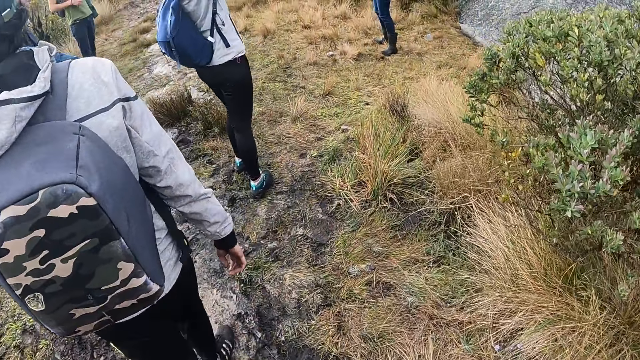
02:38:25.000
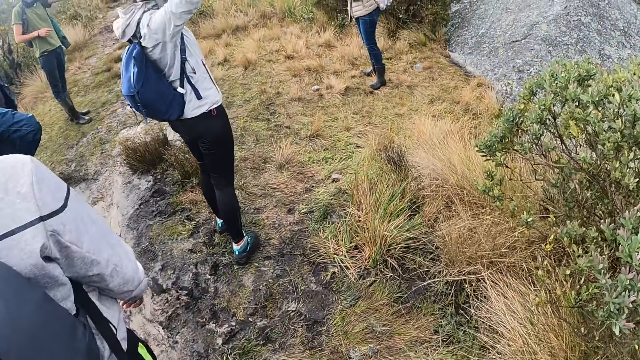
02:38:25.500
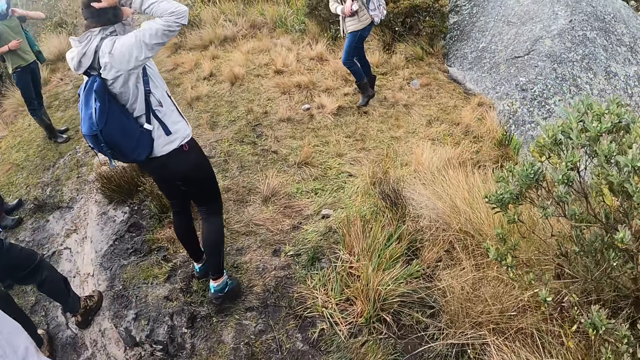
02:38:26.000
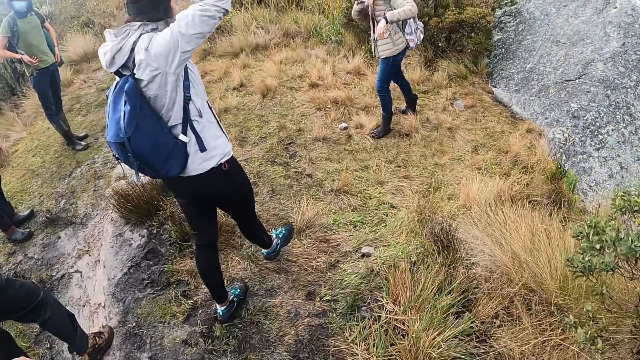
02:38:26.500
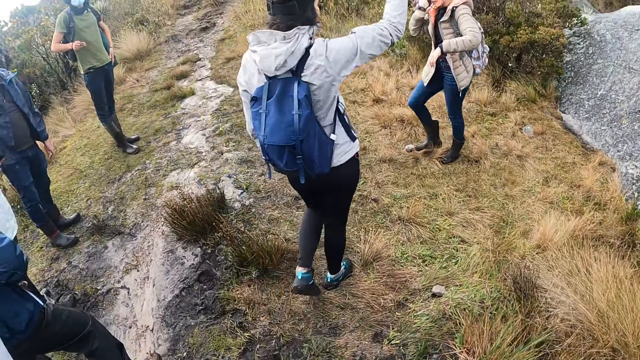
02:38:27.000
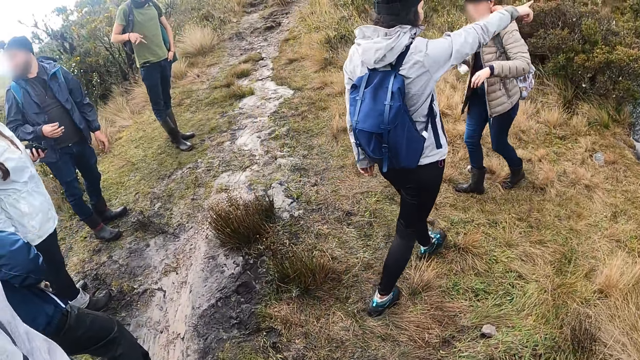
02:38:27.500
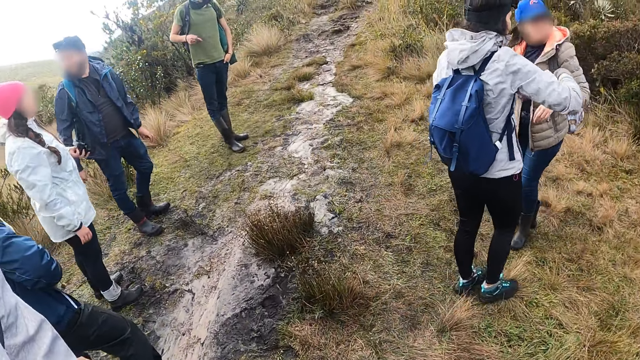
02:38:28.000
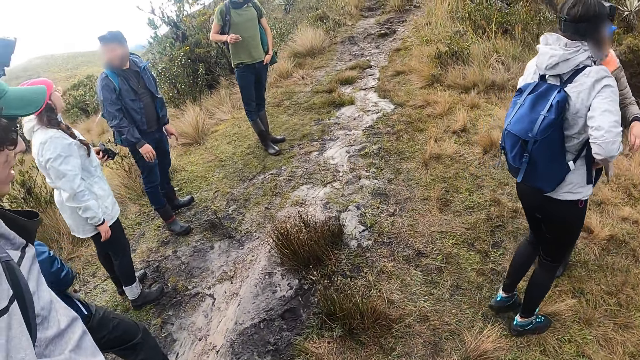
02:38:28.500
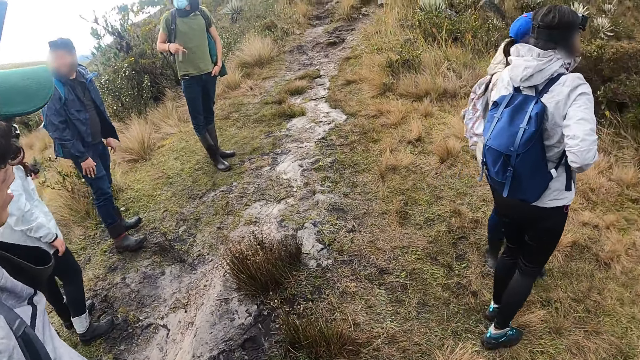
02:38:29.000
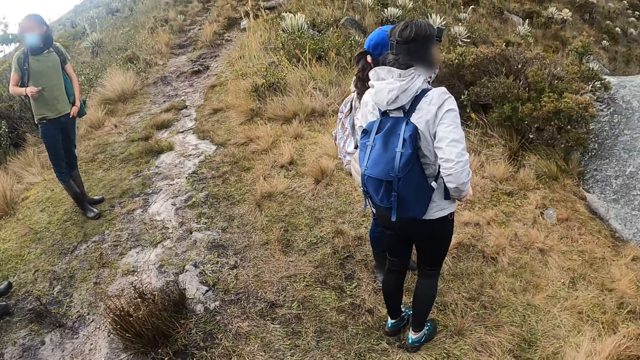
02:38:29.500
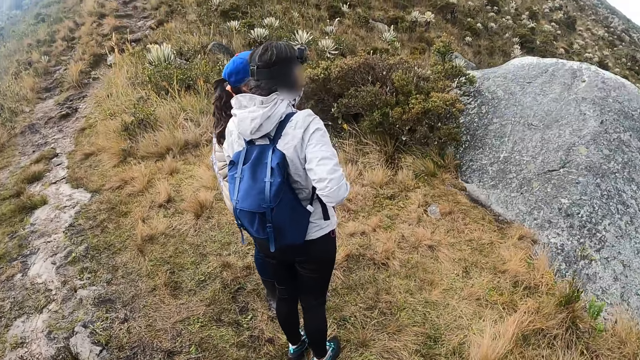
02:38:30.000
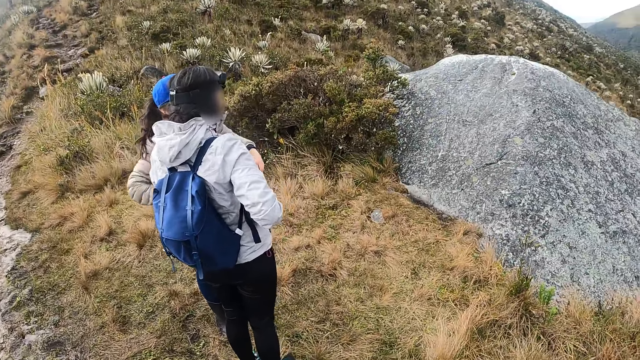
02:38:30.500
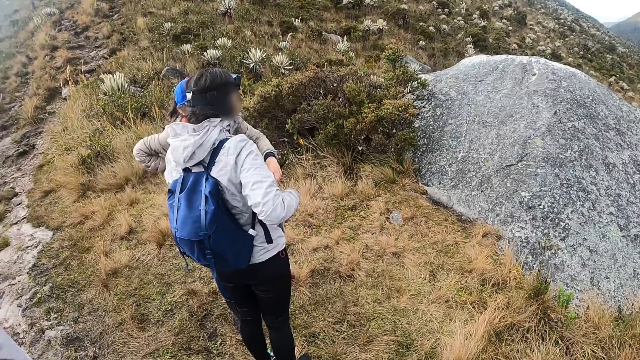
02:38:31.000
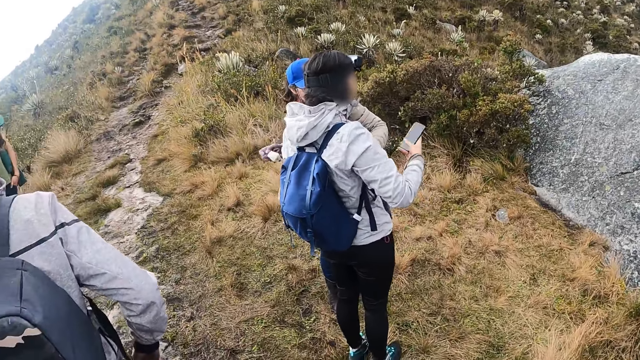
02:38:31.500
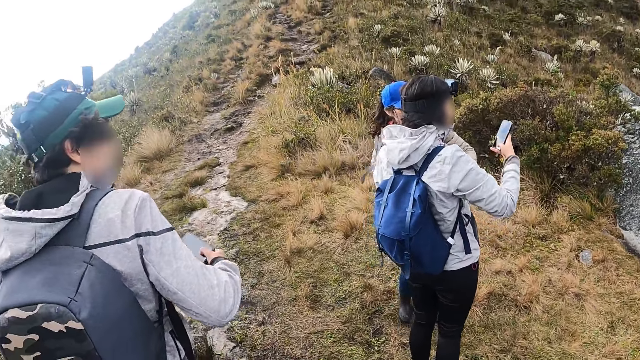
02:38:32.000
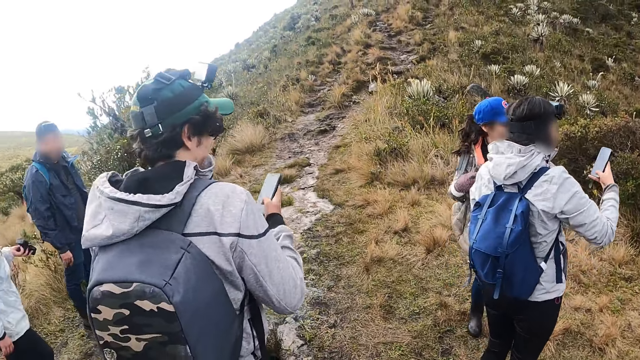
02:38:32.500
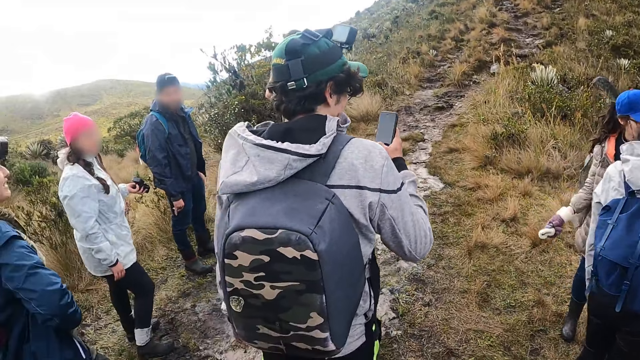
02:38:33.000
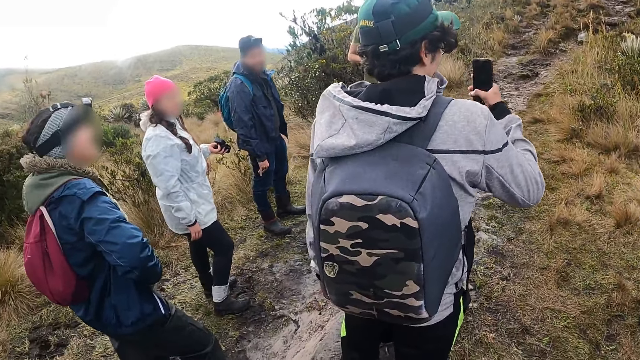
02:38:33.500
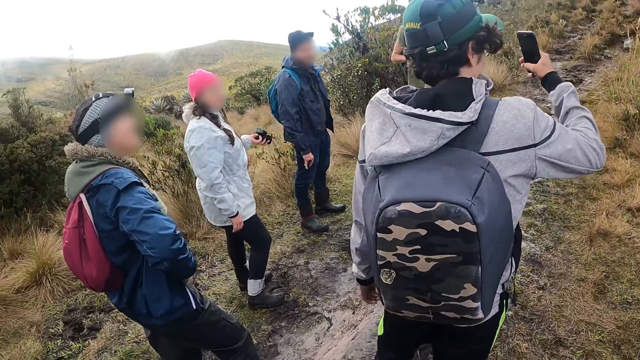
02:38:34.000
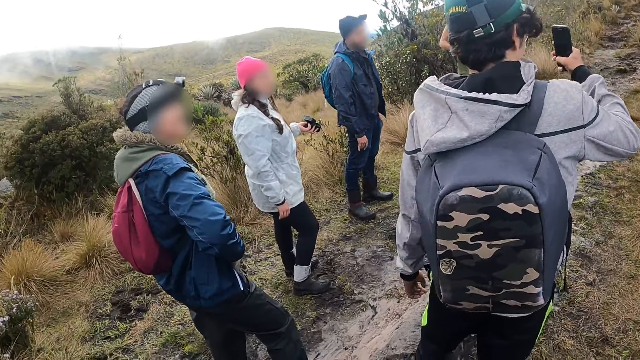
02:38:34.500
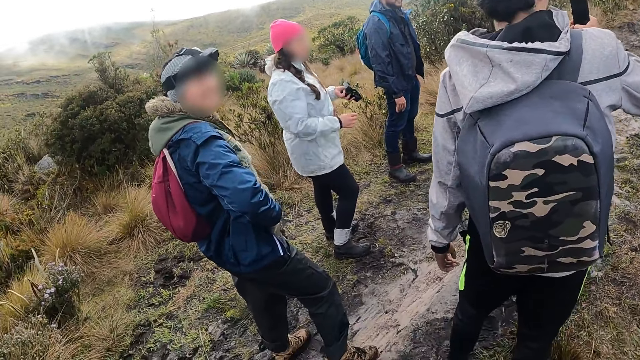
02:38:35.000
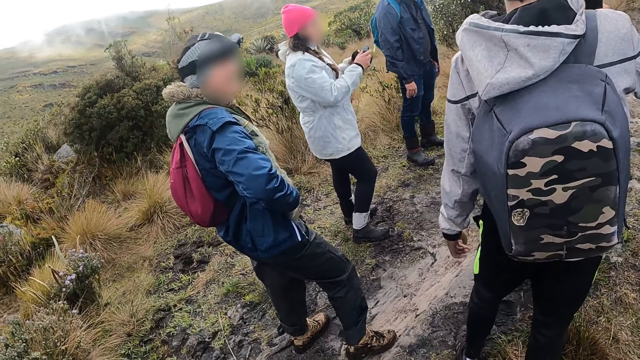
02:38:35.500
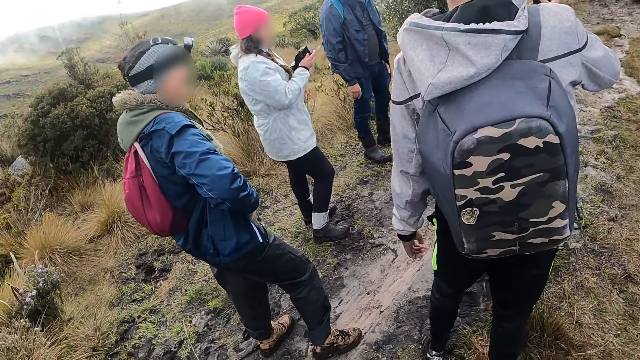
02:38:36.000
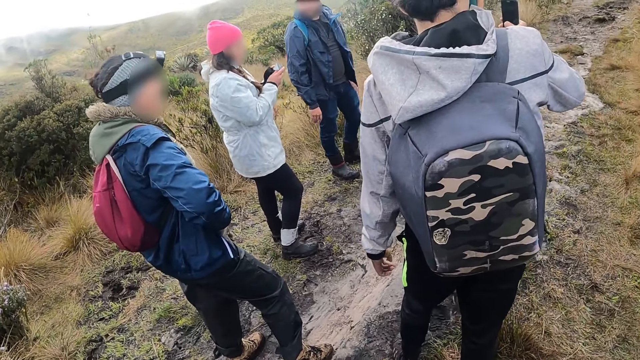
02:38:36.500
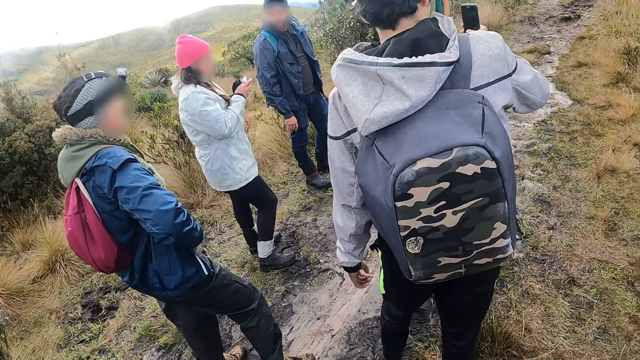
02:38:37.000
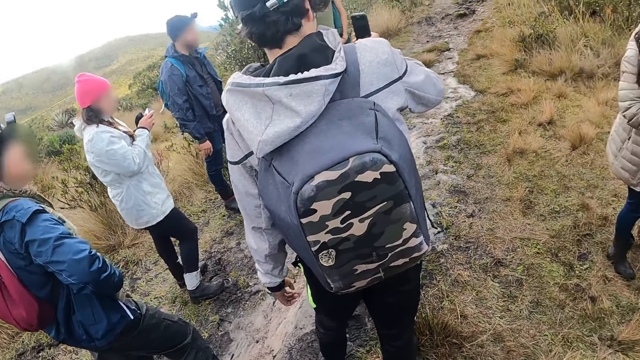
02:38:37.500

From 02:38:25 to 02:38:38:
A woman gestures with her right hand. The woman interacts with another woman. The other woman removes a strap of her bag from her shoulders with her right hand. A man removes a phone from a pocket with her right hand. The camera wearer looks around. The first woman takes a picture with a phone in her right hand. The man takes a picture with the phone in his right hand. Another woman holds a camera with both hands.

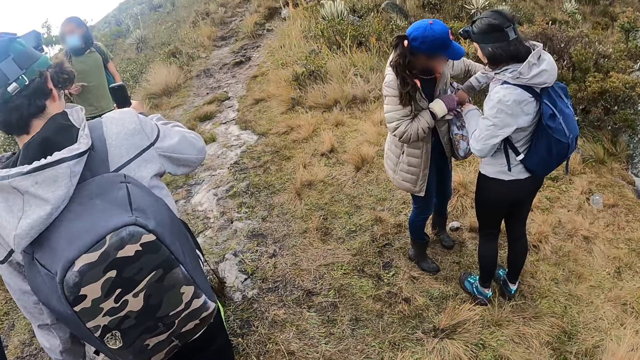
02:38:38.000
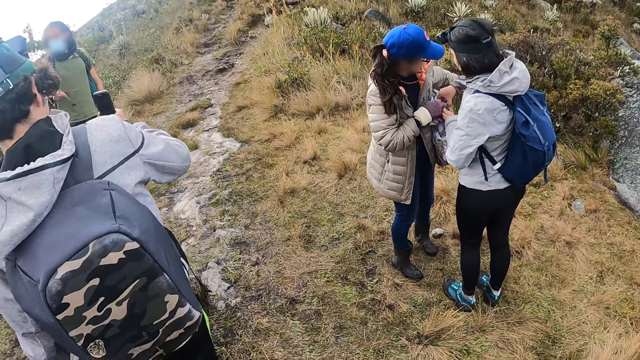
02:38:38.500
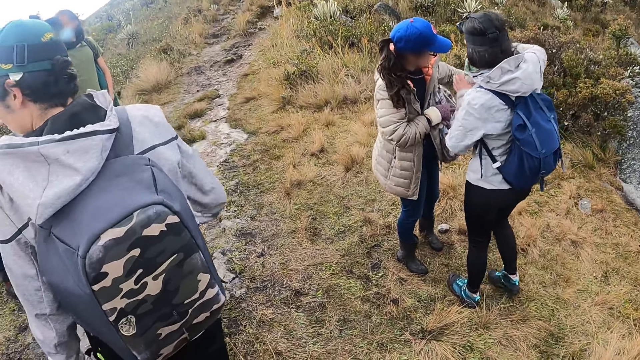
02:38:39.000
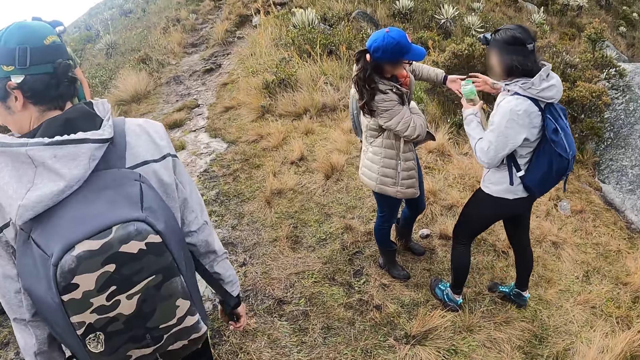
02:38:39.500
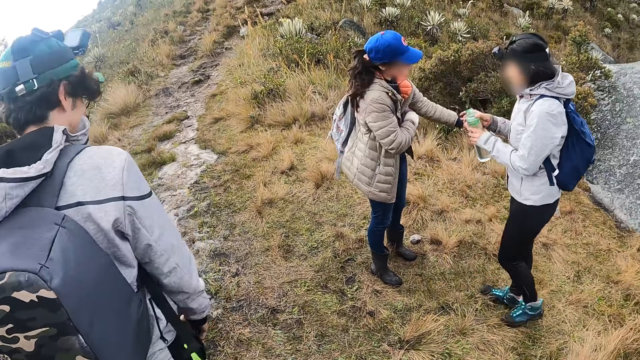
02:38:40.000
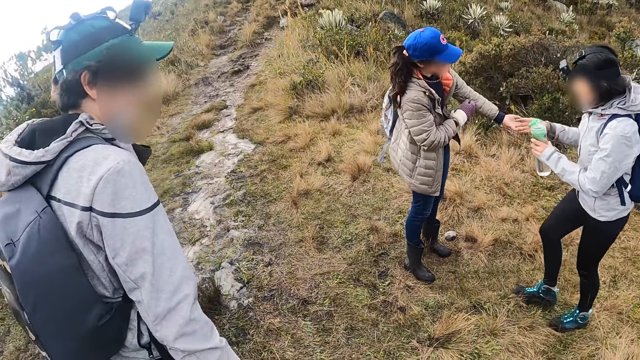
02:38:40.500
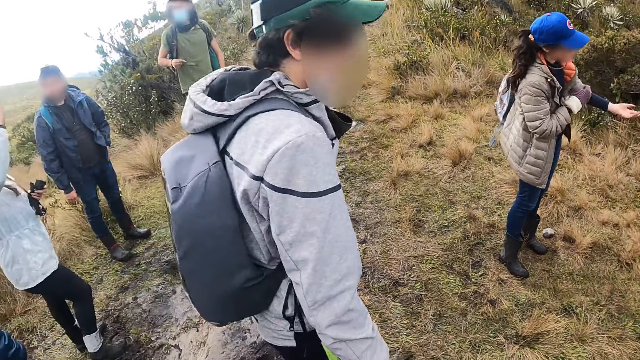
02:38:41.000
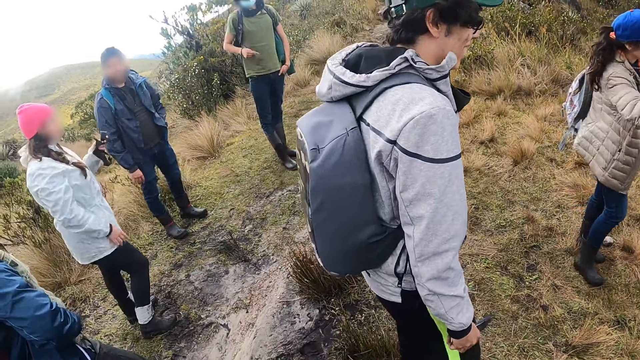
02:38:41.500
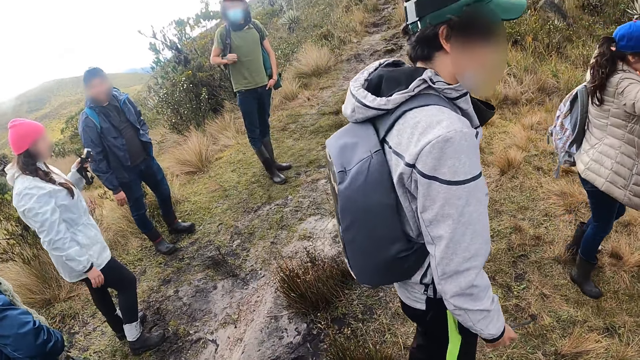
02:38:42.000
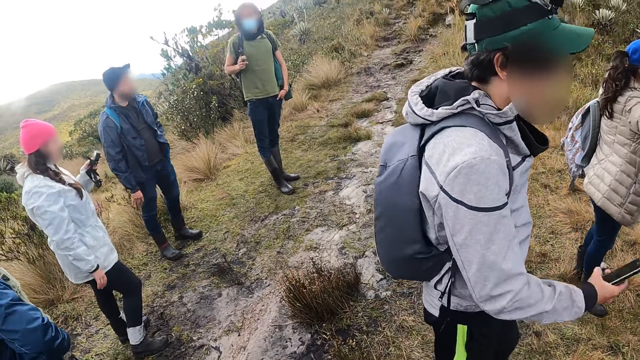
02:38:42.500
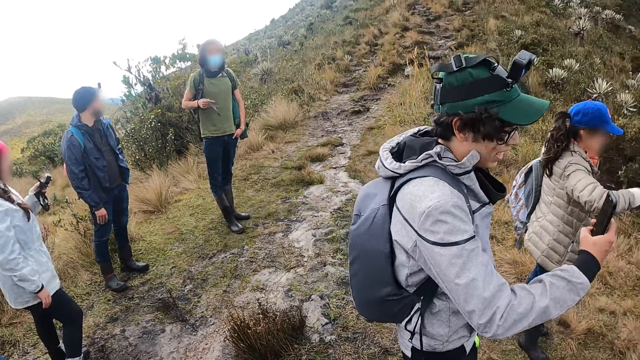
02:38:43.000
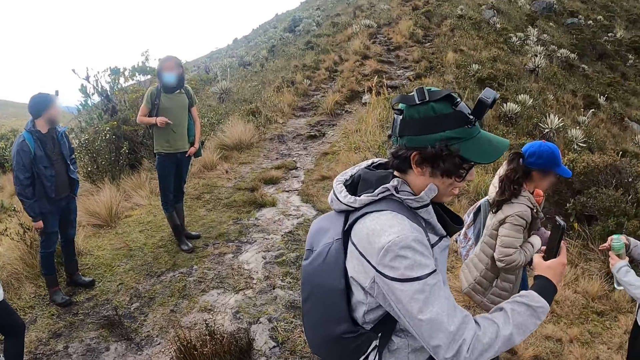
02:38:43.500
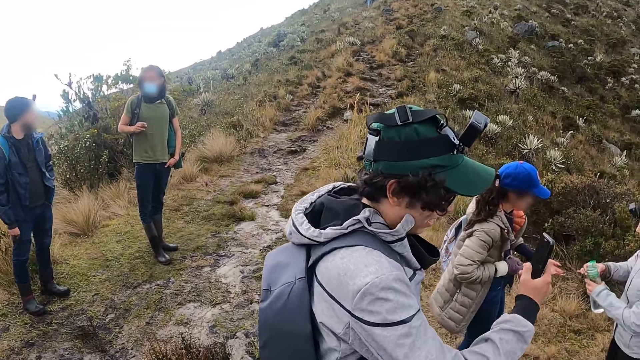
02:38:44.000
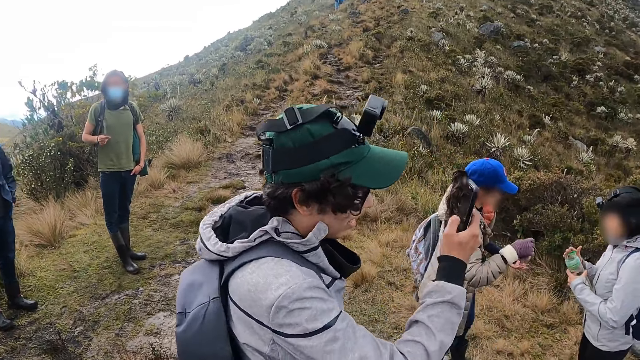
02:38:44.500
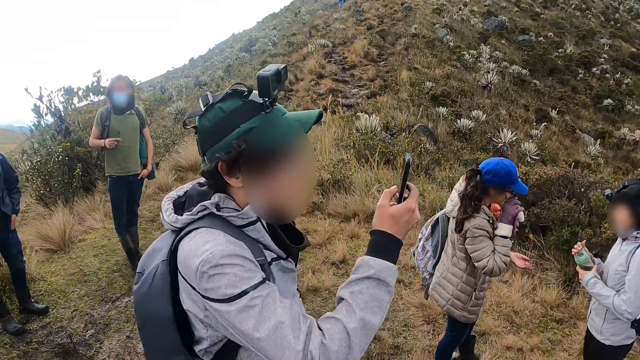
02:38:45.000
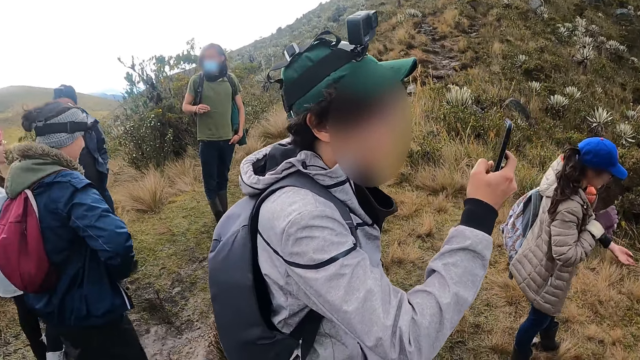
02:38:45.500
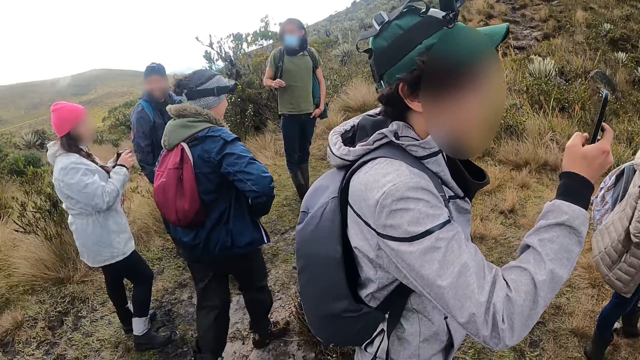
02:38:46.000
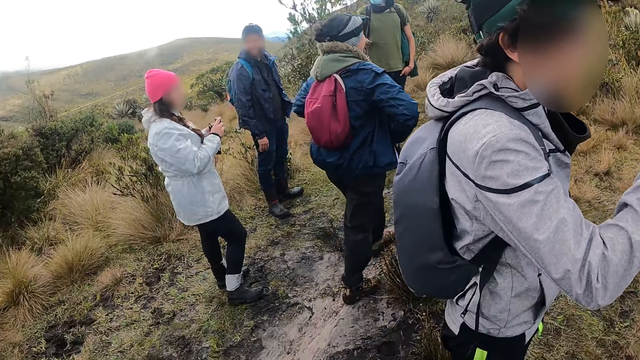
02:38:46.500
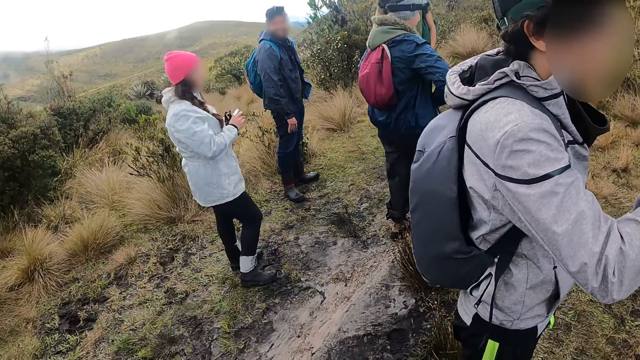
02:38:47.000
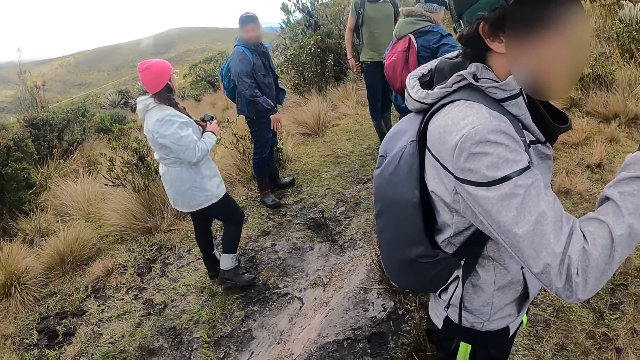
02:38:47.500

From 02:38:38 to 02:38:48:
A woman removes a green bottle from the bag of another woman. The first woman holds the green bottle in both hands and opens the green bottle with both hands. The other woman wipes her face with a glove in her right hand.
